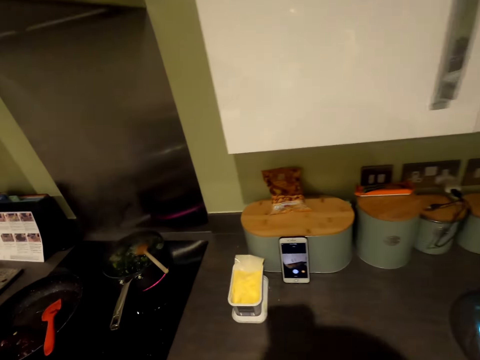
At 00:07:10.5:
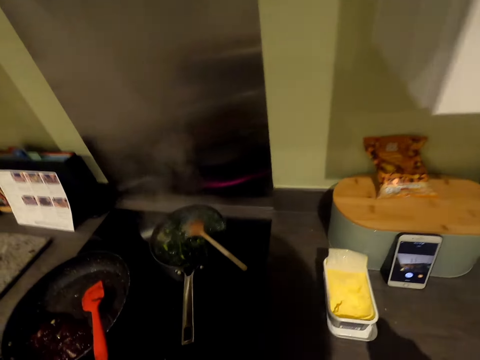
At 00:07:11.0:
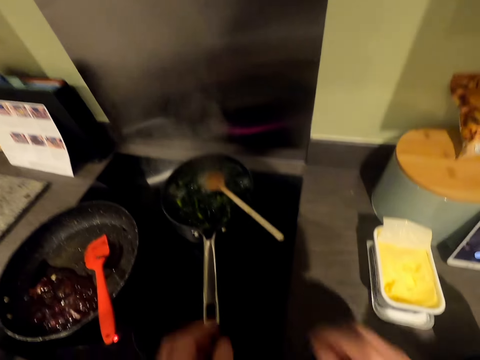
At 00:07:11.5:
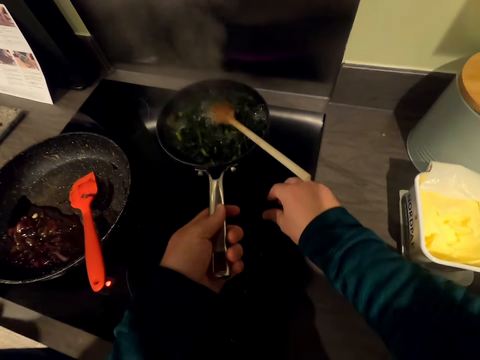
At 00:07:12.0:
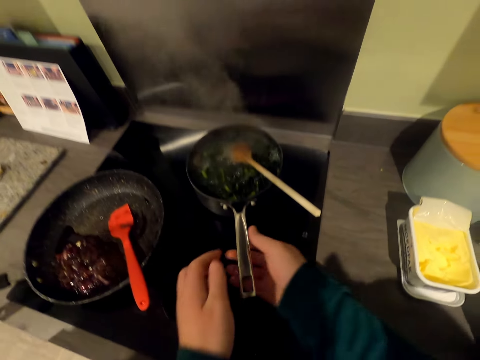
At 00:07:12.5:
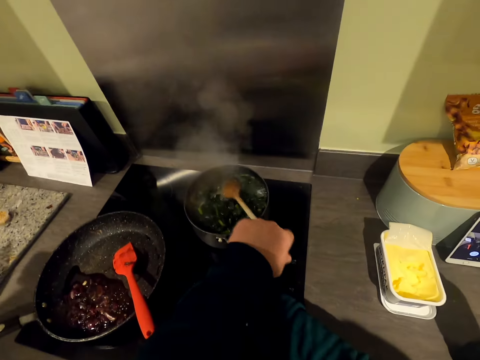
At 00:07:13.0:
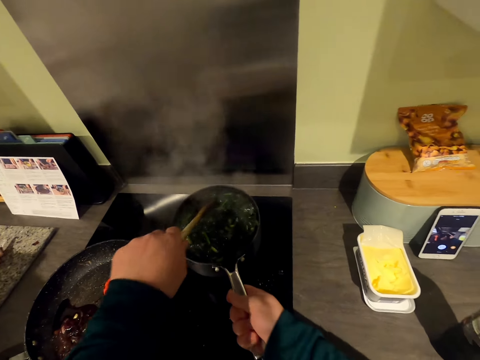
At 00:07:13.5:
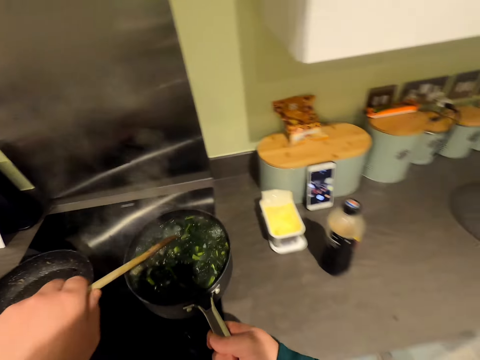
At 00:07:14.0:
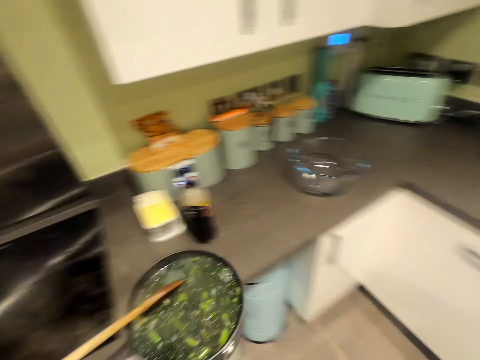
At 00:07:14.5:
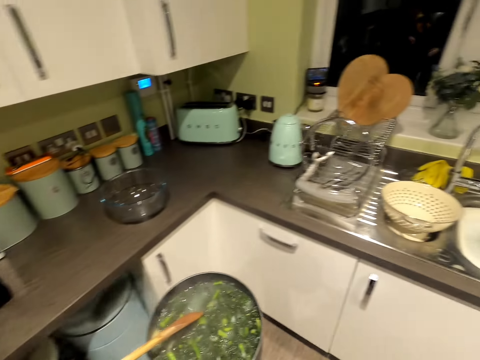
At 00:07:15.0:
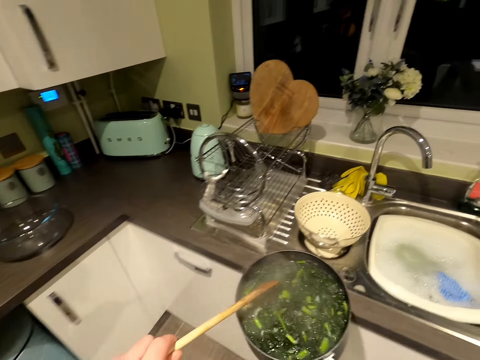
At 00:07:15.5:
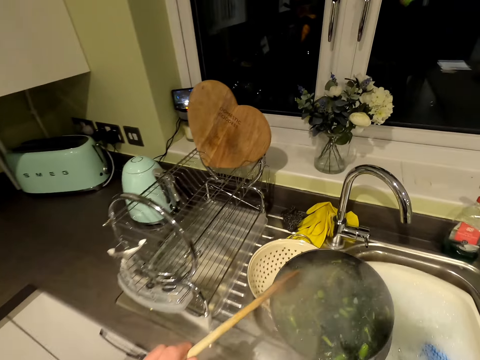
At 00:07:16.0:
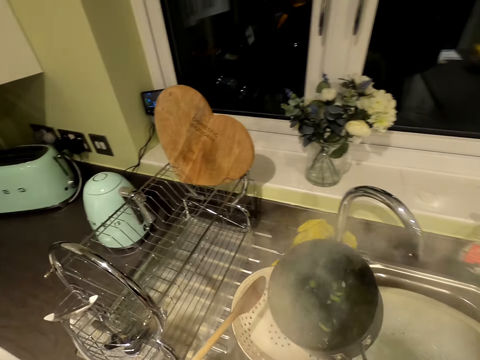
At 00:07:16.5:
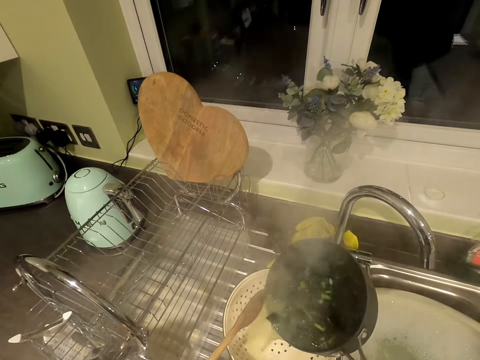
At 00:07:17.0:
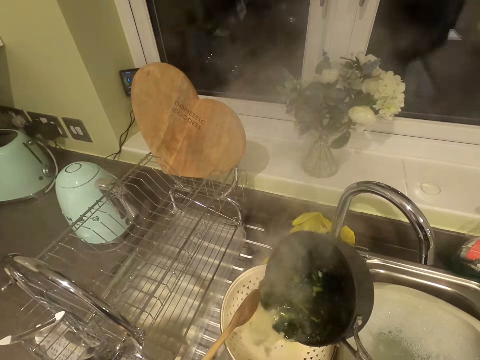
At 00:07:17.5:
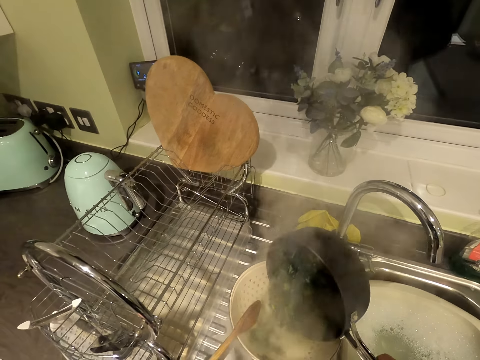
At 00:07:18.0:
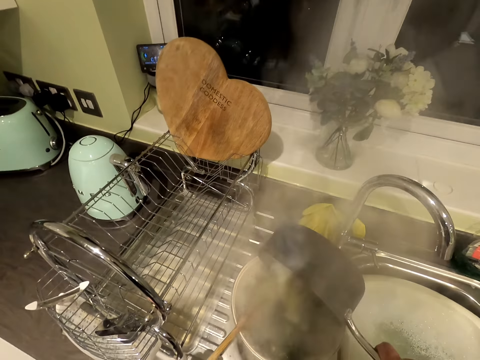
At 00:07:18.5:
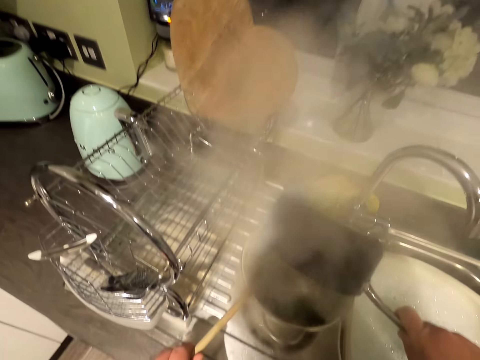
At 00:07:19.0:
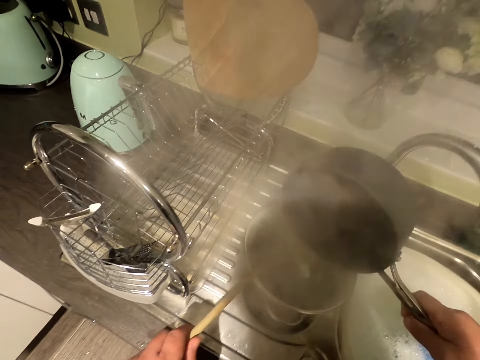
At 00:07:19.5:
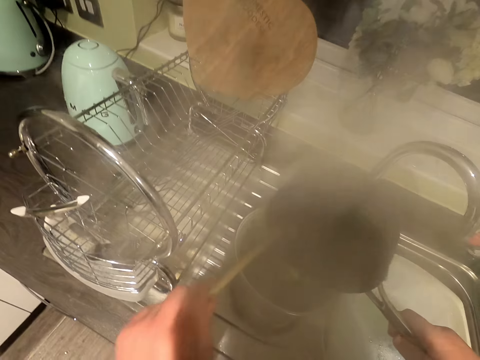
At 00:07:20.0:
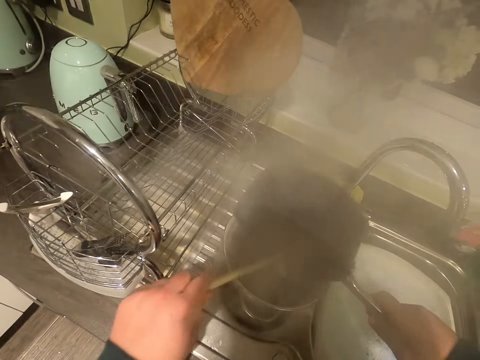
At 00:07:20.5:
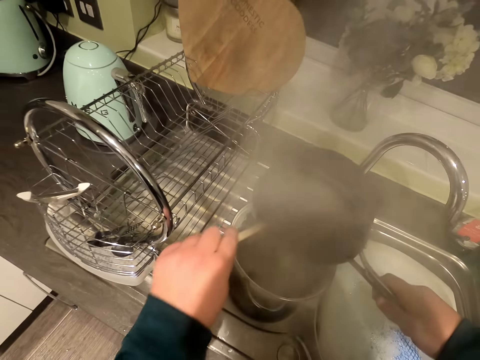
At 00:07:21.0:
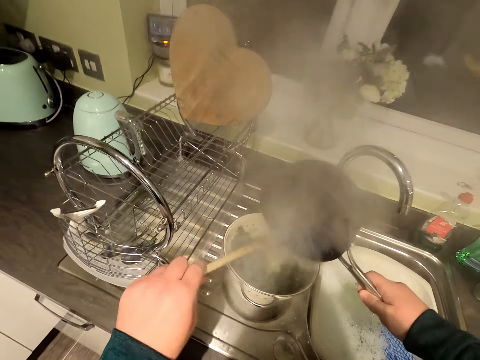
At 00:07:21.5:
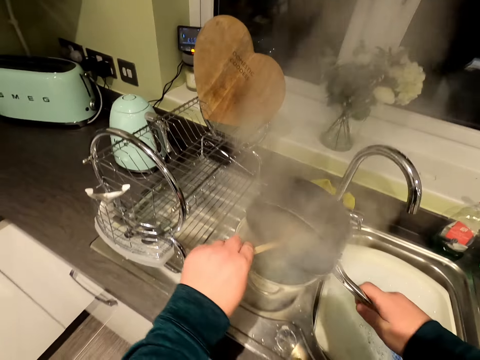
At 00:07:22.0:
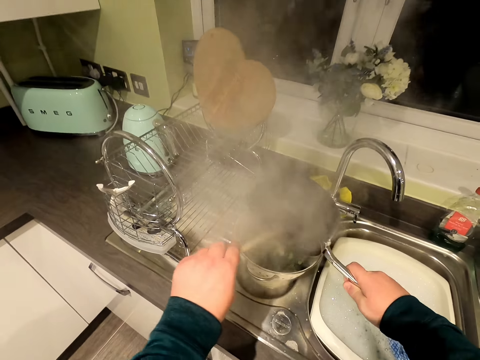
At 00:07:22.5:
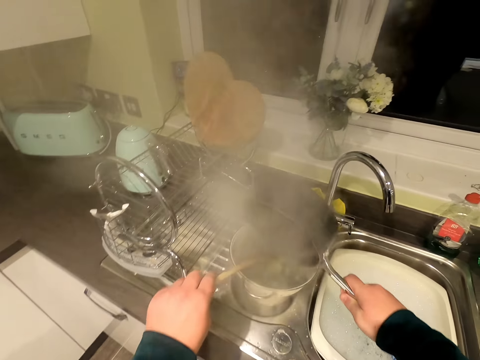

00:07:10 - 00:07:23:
The camera wearer speaks. A woman speaks. The camera wearer grabs a pan. They remove vegetables from the oven. They walk forward. They pour the vegetables on the strainer.

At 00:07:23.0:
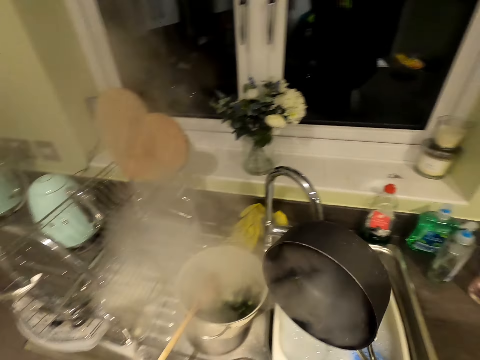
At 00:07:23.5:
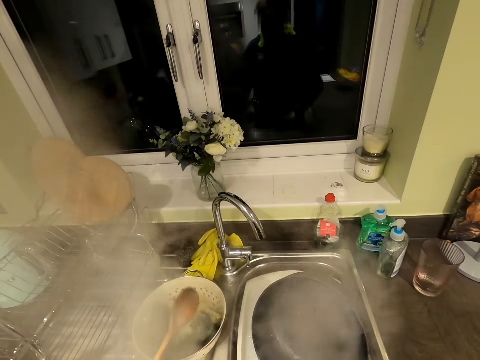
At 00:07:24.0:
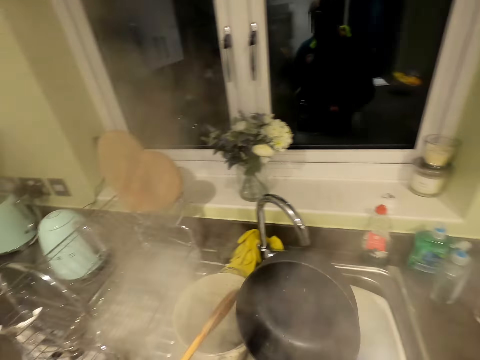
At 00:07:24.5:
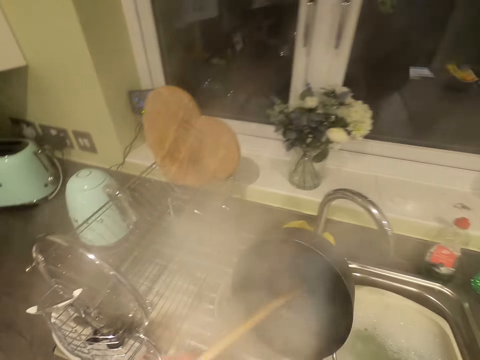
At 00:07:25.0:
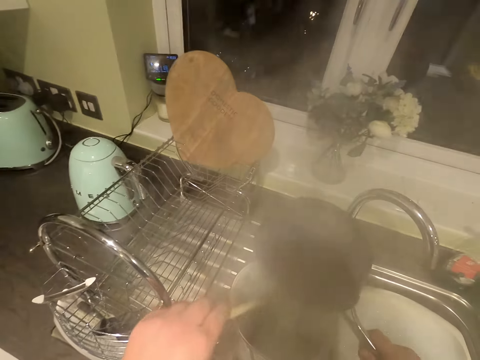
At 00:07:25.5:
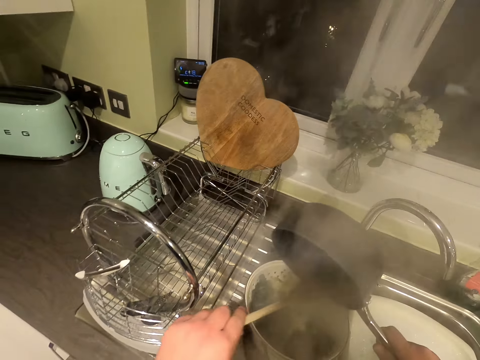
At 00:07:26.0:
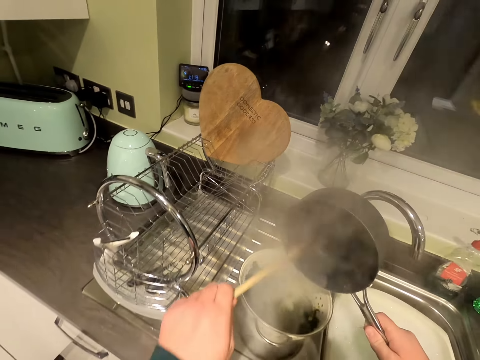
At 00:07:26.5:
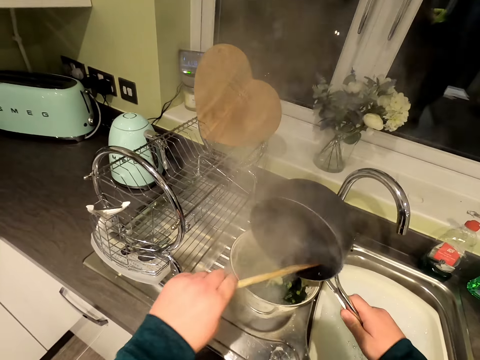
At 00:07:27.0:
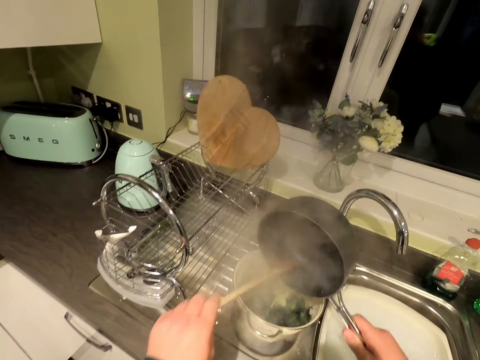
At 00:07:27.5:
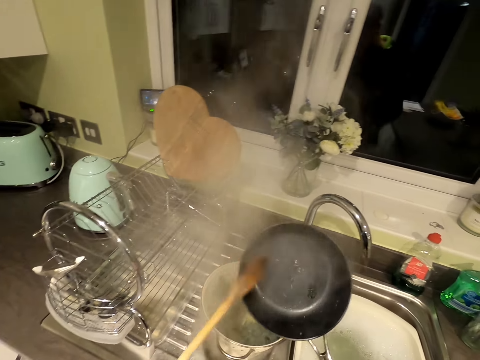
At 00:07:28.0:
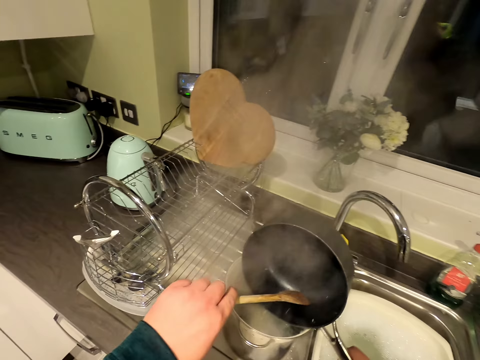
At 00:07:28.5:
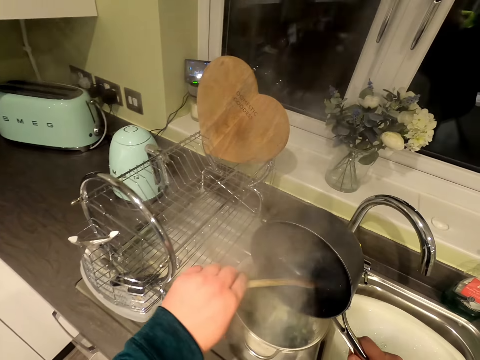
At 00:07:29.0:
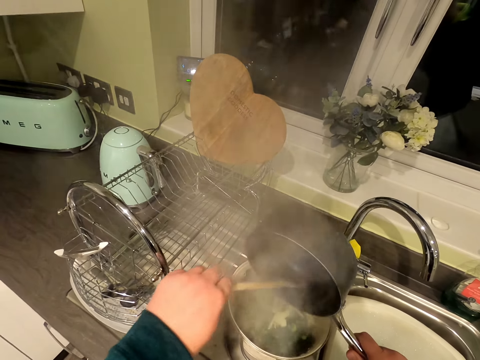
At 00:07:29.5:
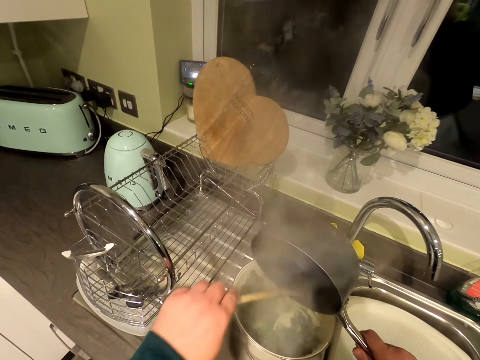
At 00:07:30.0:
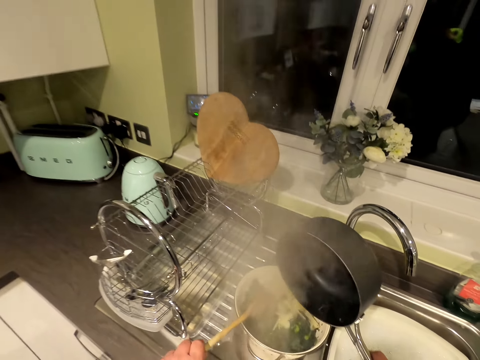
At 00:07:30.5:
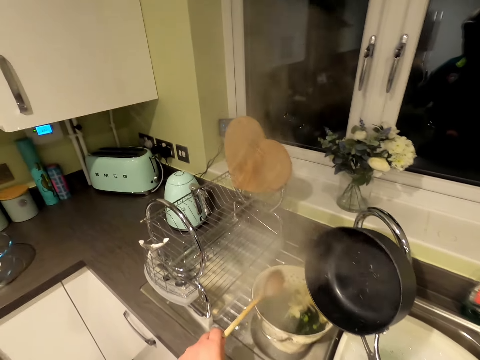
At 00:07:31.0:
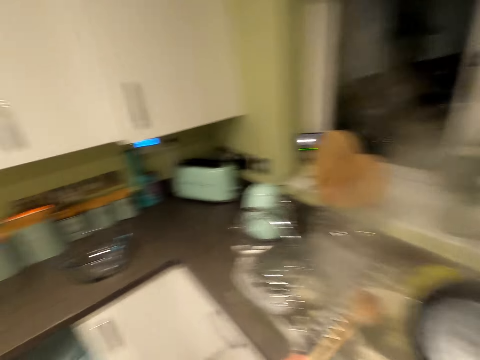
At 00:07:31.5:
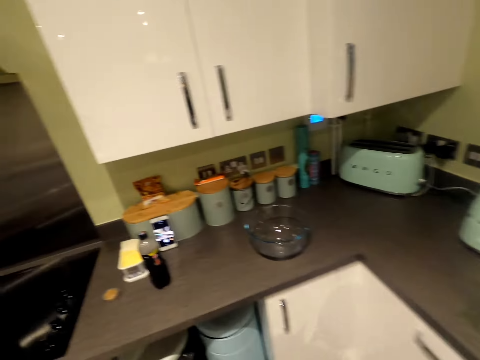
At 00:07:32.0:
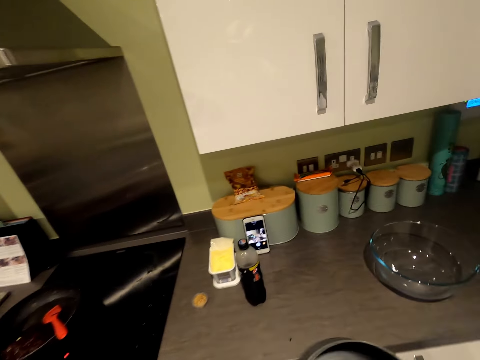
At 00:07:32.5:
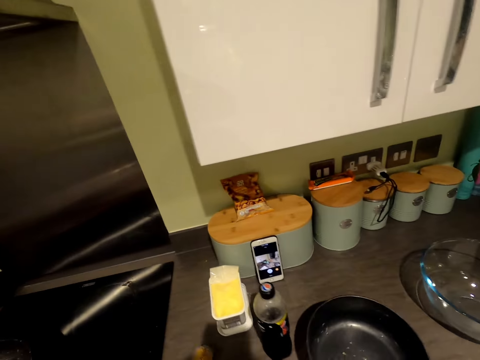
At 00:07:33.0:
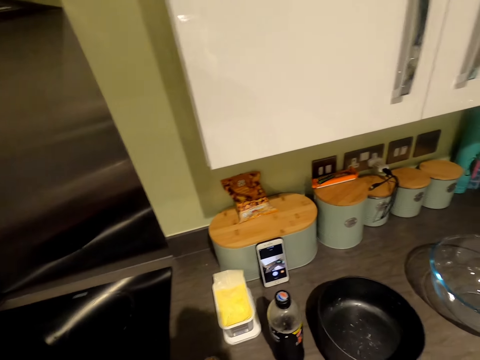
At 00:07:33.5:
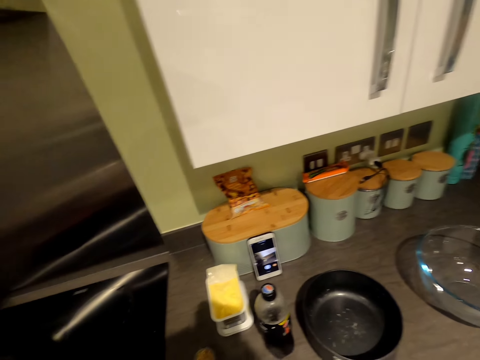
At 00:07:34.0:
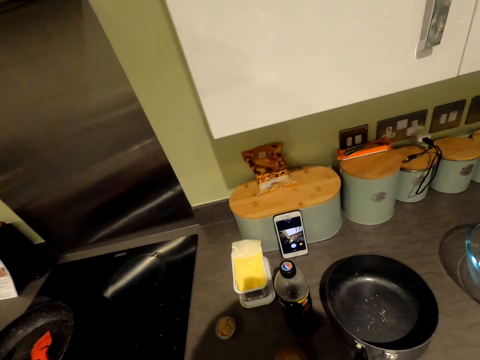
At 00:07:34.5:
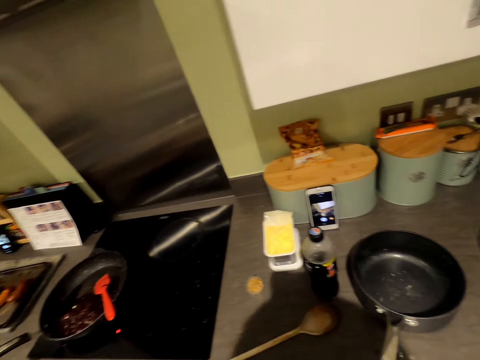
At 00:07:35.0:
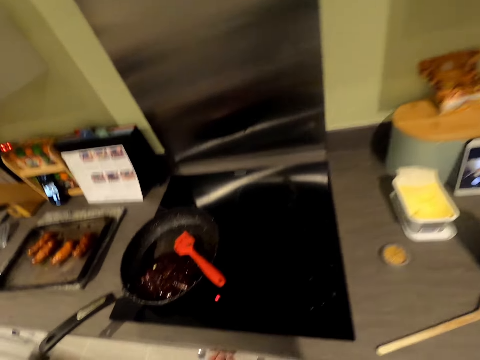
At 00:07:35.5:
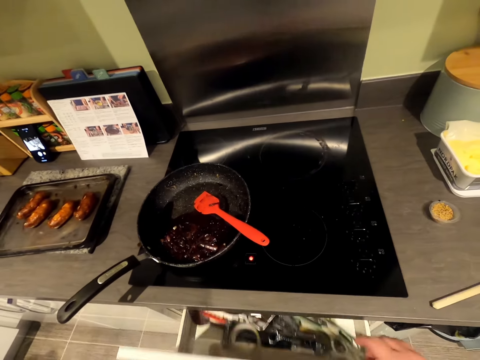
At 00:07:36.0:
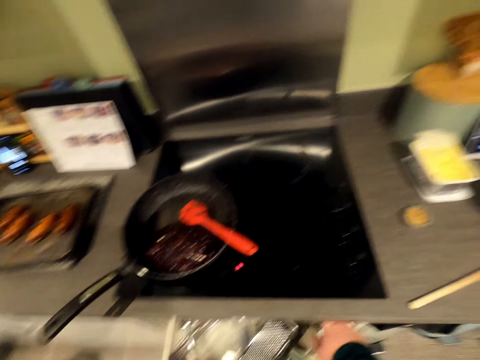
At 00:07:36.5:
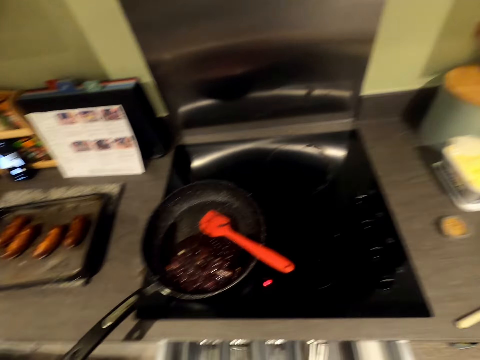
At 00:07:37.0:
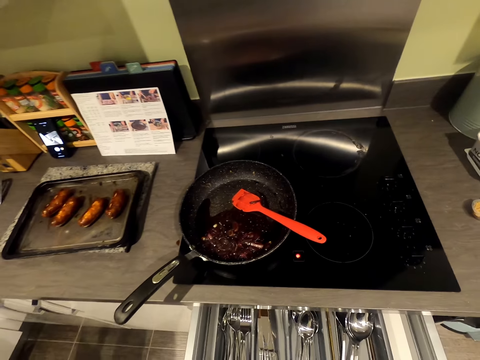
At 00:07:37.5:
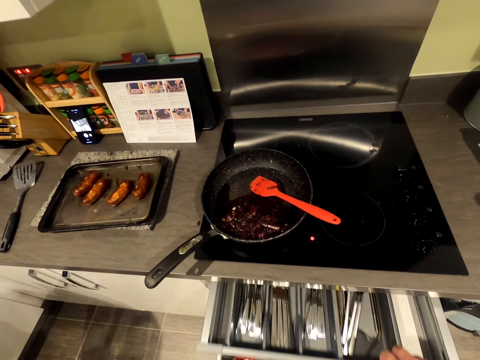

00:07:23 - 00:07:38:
The camera wearer scrapes the sides of the pan. They turn around, walk forward, and put the cooking pot on the countertop. They open the drawer.
